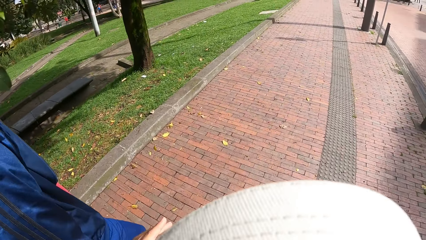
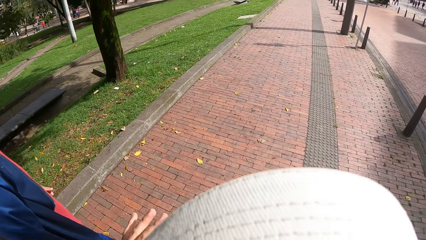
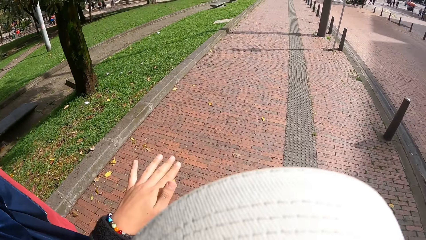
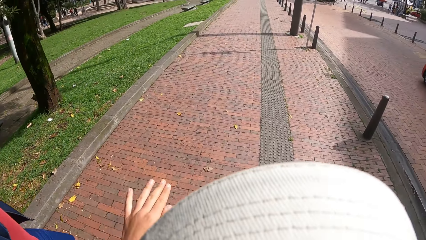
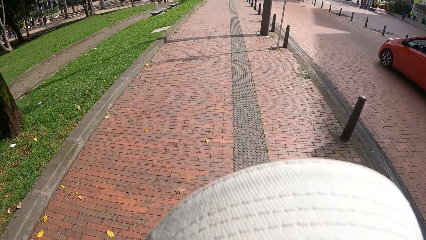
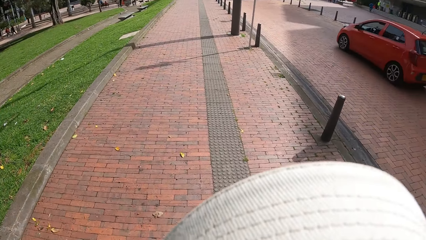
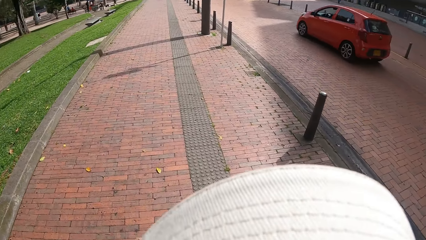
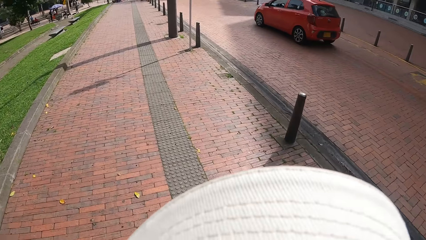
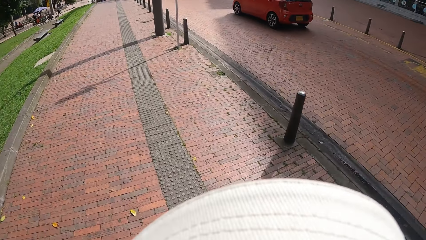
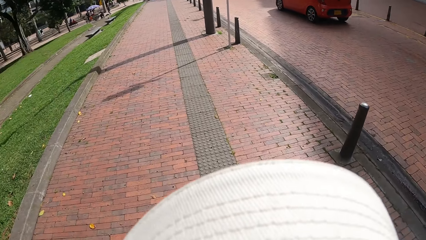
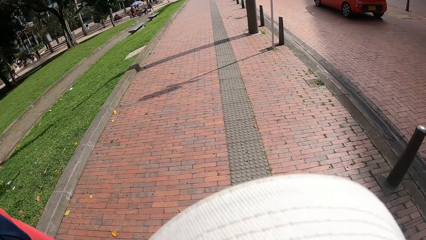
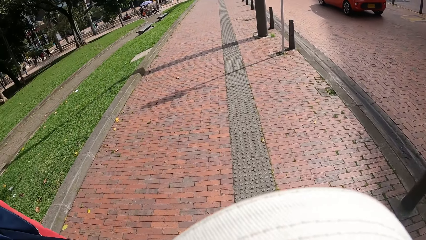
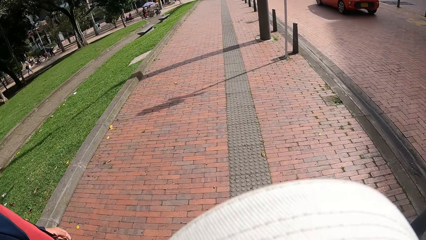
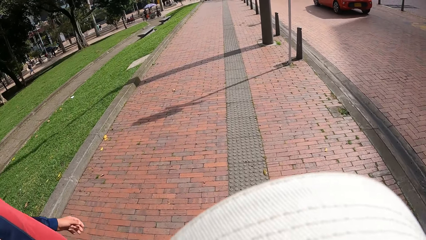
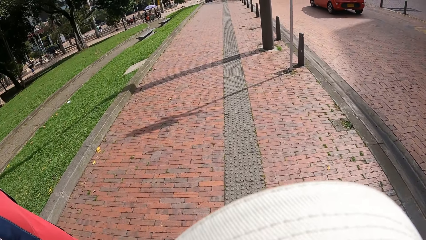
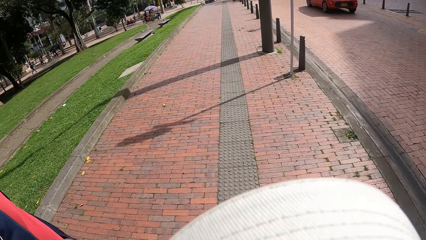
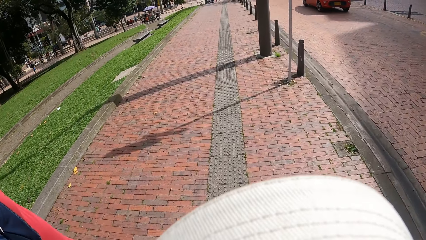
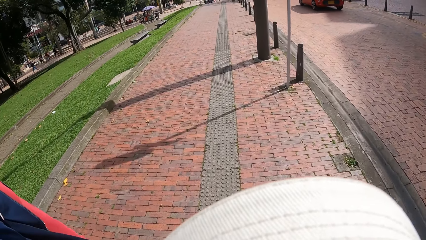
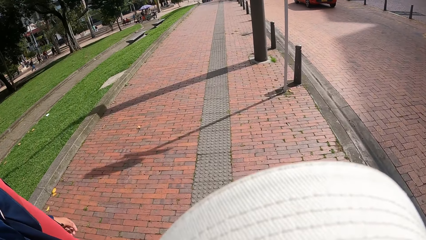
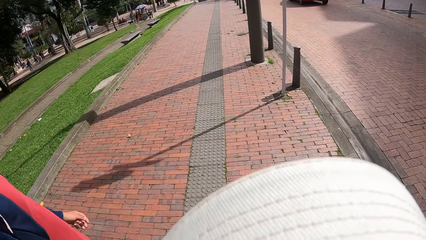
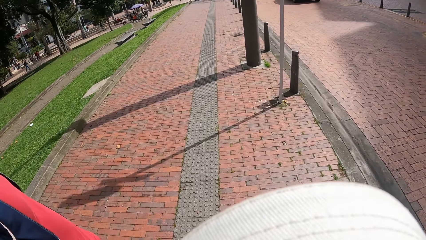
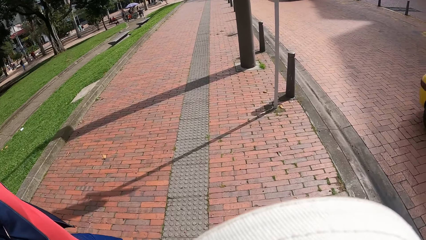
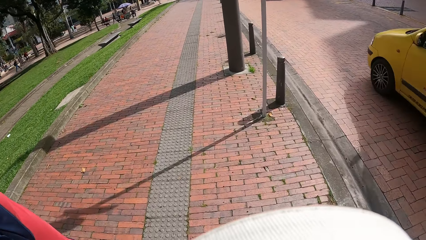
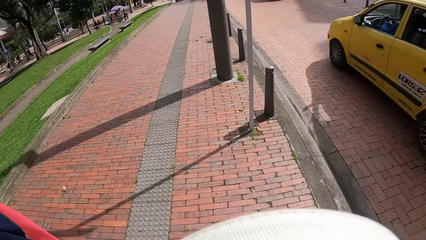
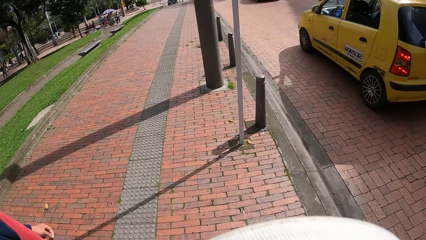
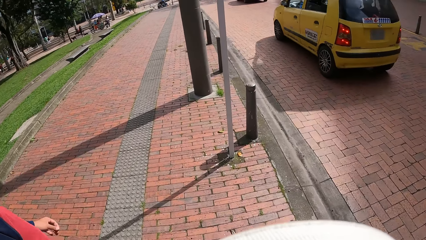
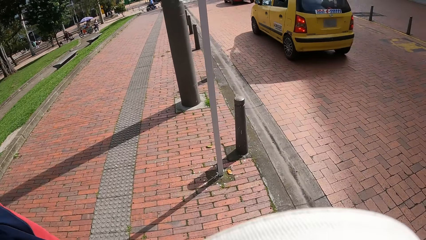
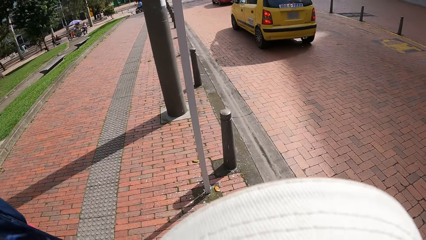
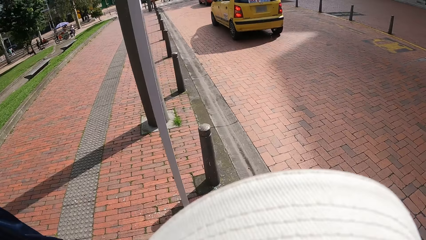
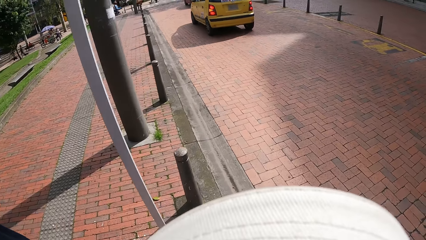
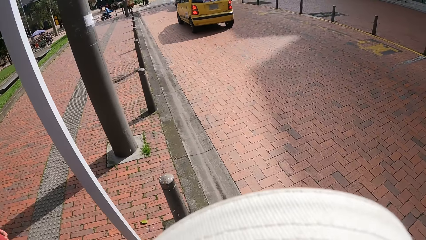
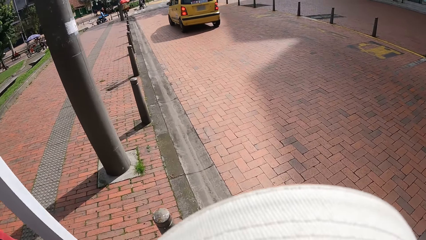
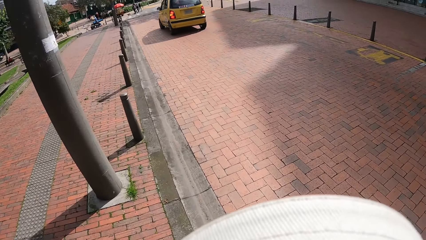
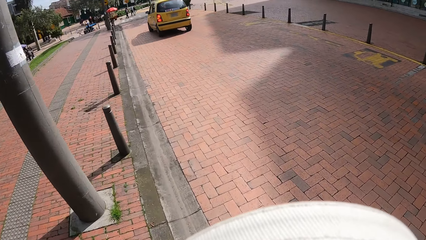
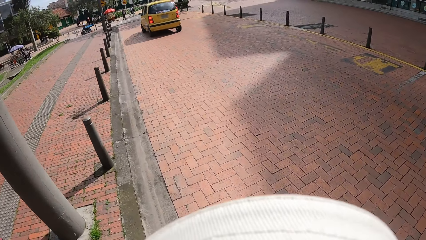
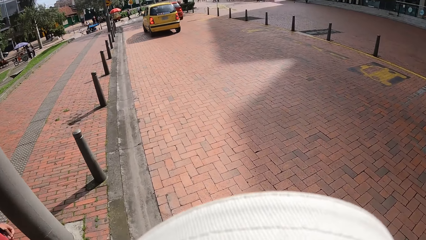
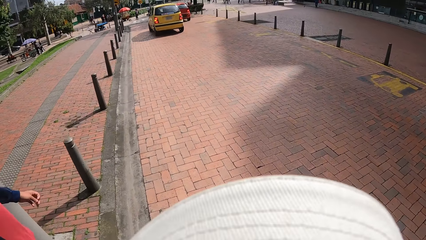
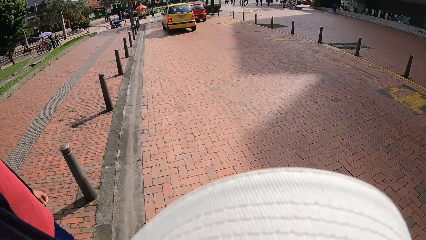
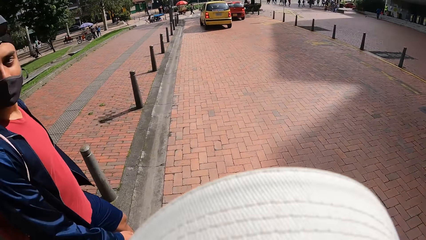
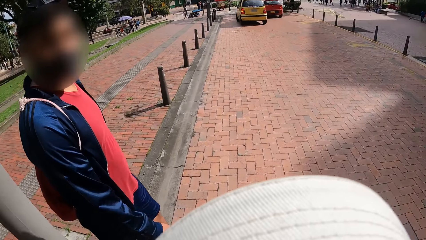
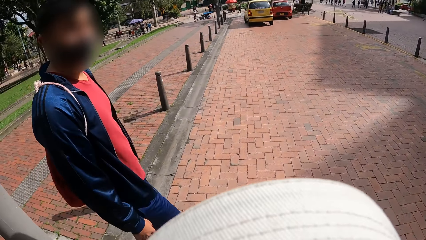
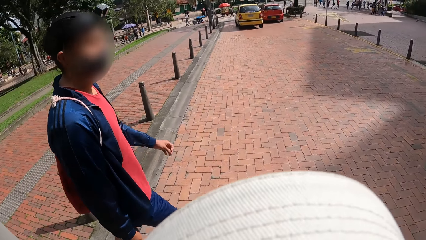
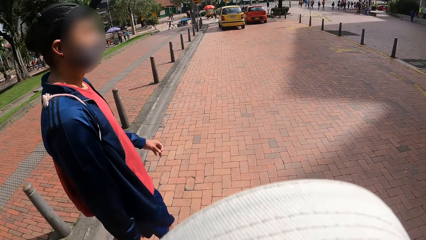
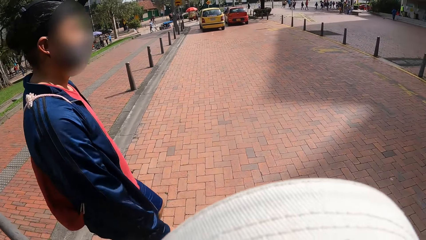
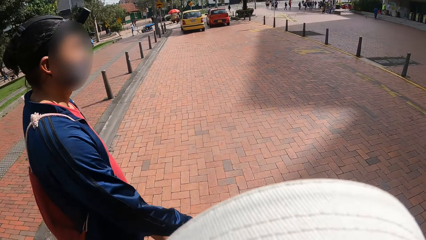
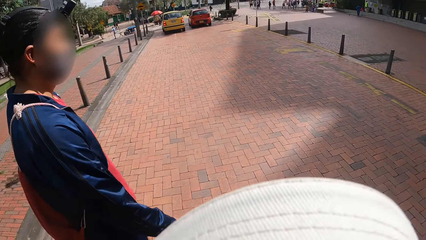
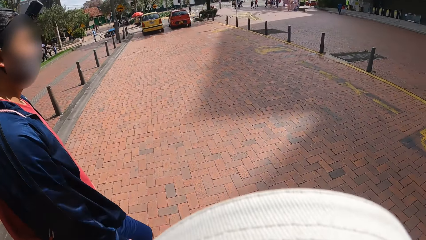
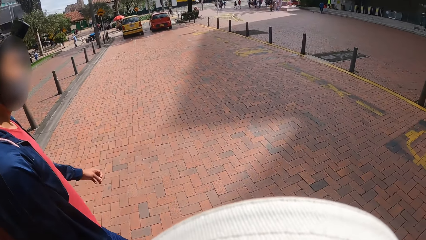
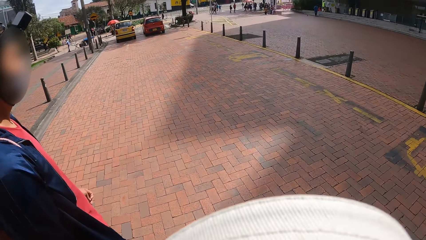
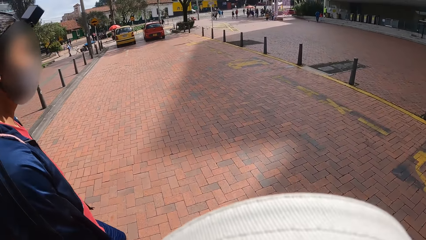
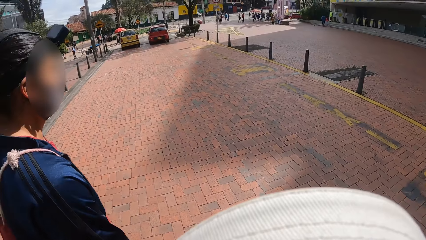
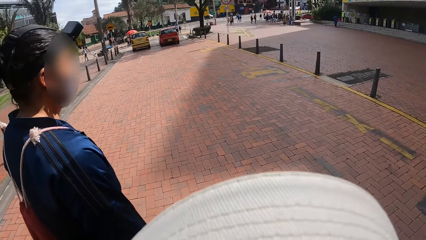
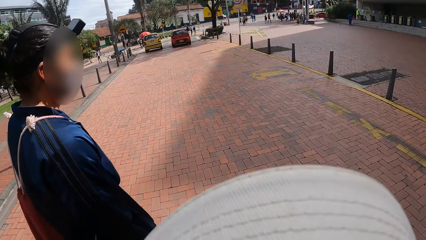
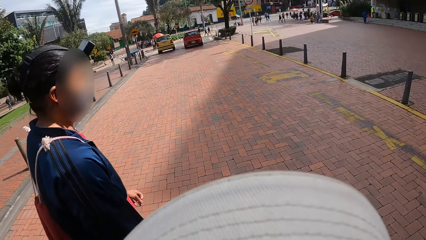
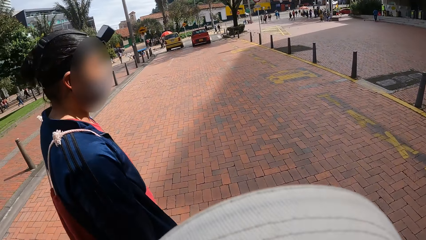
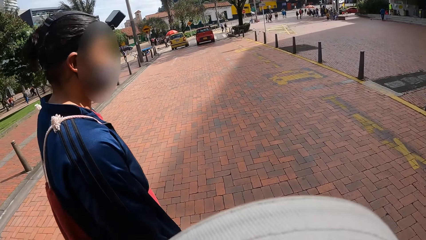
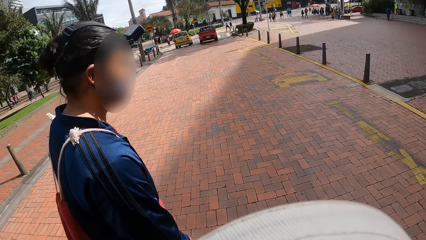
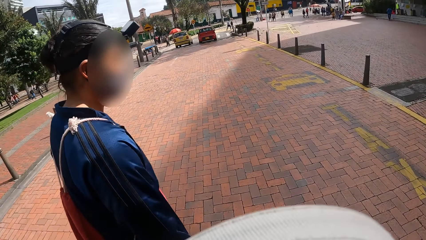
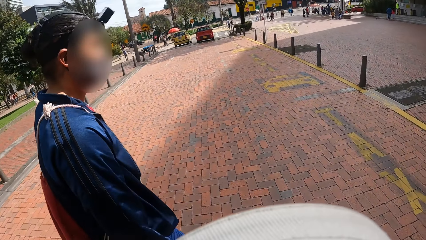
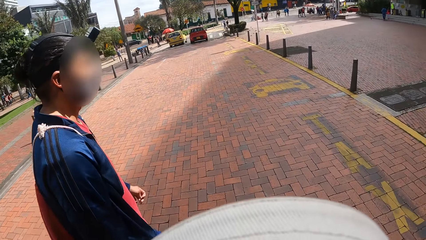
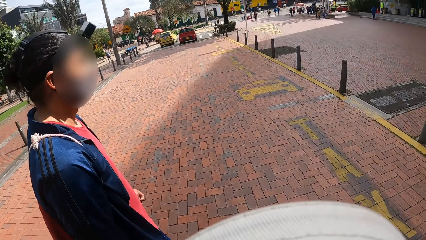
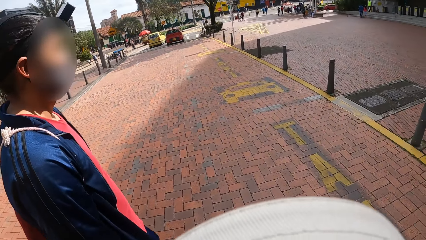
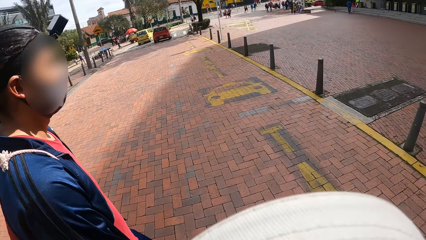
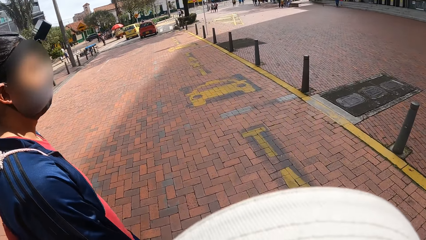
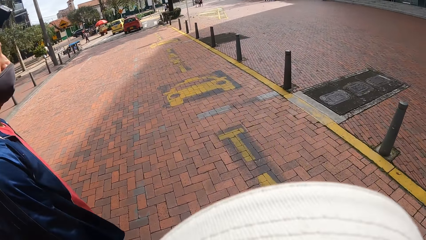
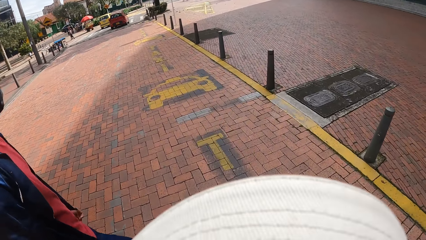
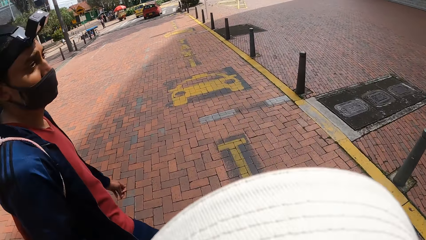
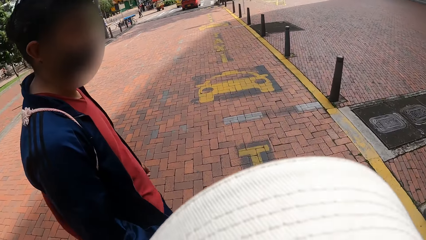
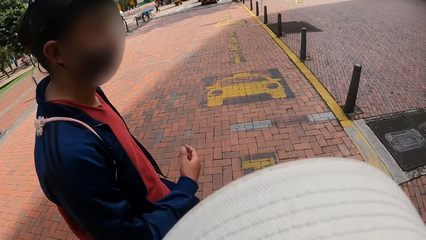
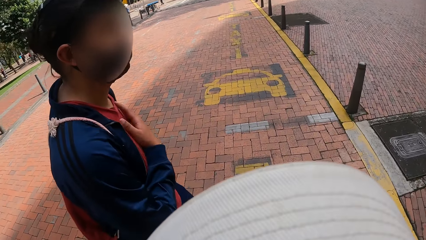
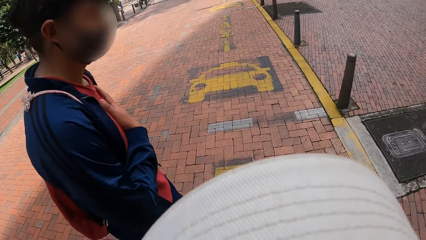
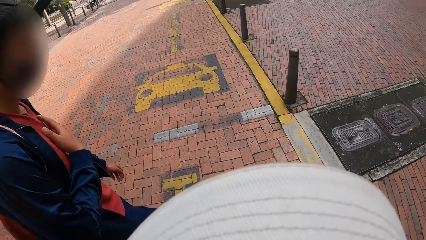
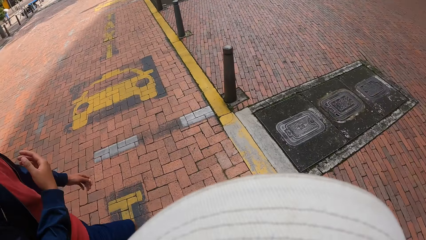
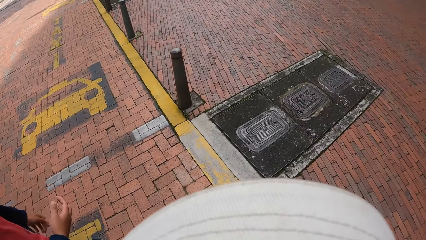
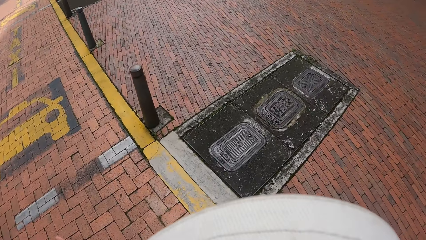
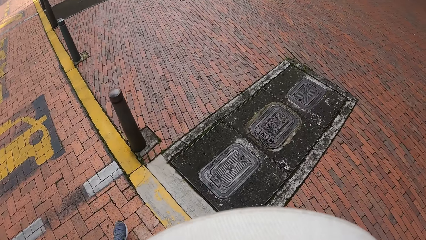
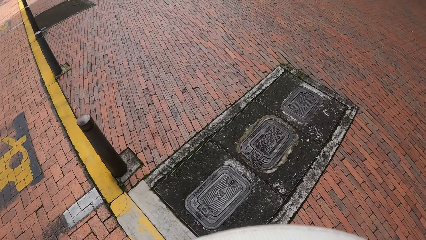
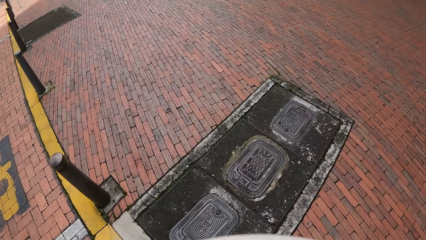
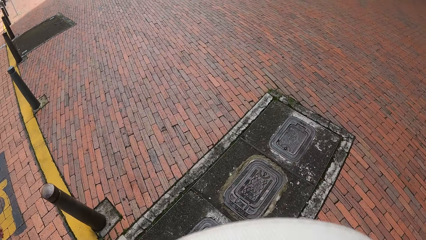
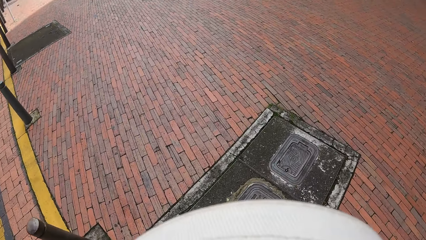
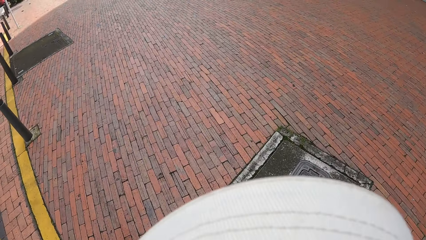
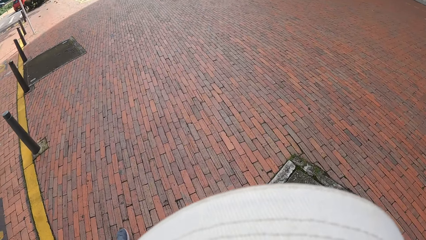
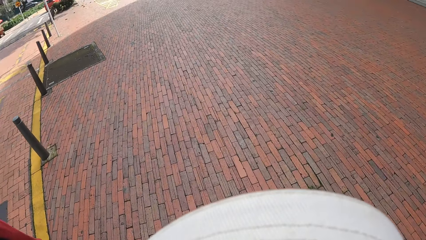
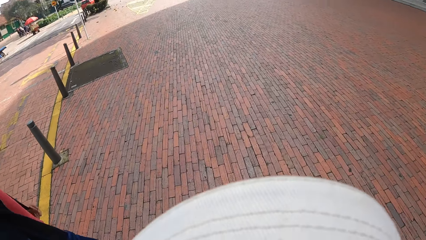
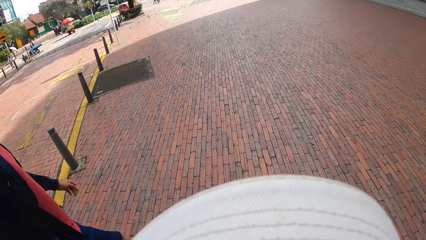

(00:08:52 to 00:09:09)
The camera wearer walks around. A red car drives past them. A yellow car drives past them. A man walks around. The camera wearer walks around. The man crosses a road. The camera wearer crosses the road. The man walks around. The man holds the chest. The camera wearer walks around.
